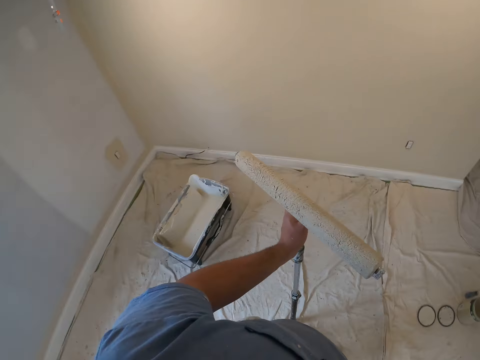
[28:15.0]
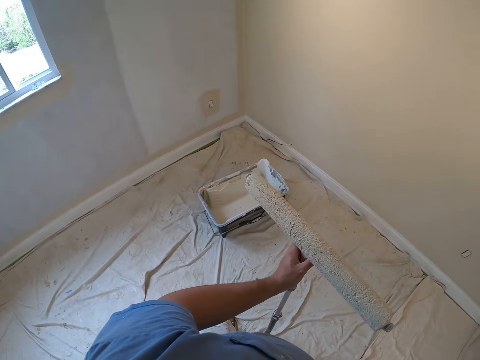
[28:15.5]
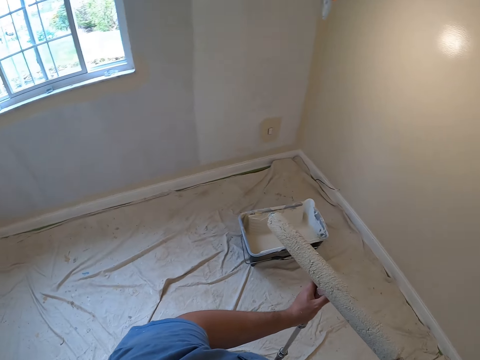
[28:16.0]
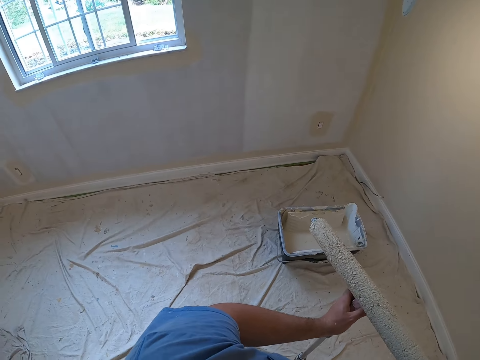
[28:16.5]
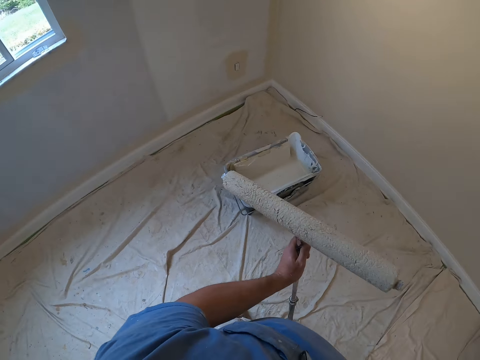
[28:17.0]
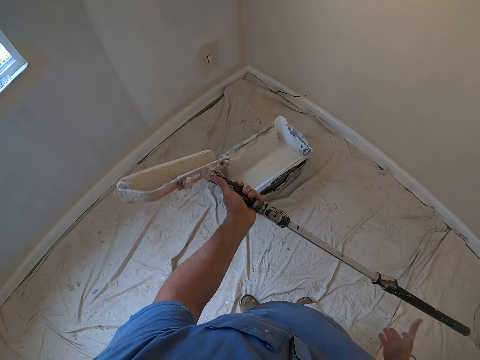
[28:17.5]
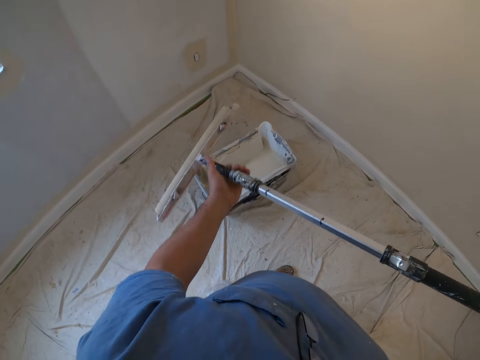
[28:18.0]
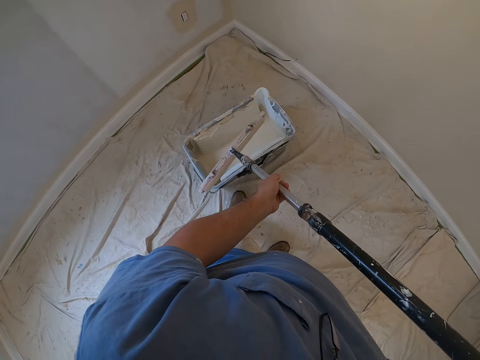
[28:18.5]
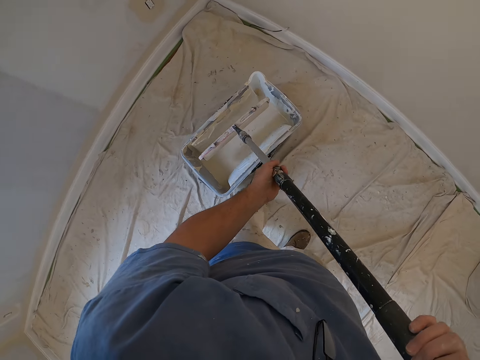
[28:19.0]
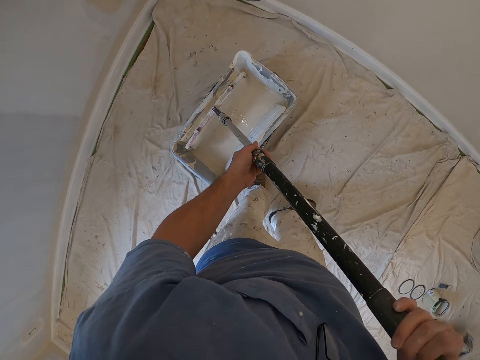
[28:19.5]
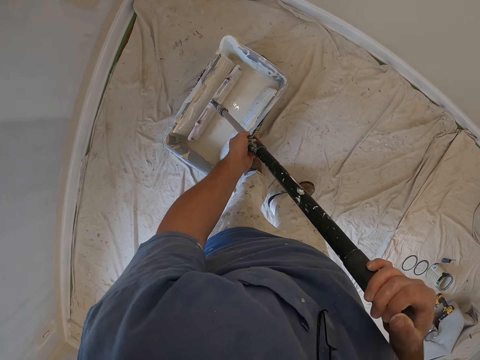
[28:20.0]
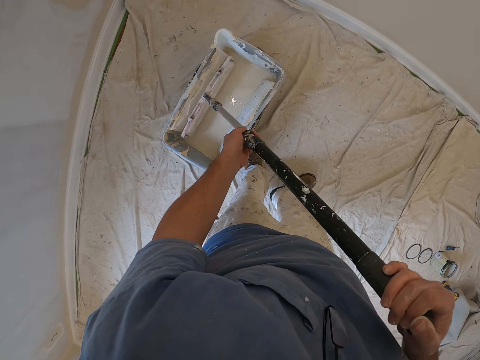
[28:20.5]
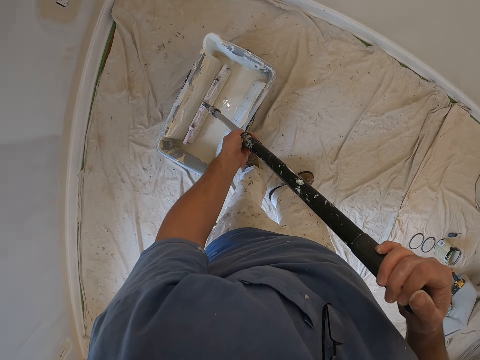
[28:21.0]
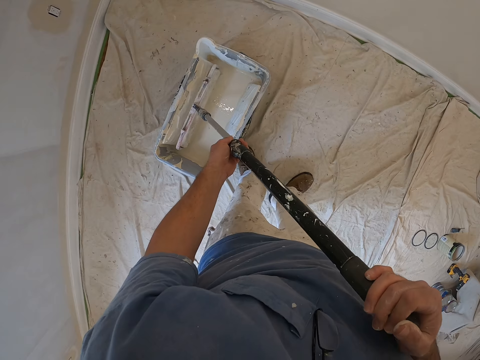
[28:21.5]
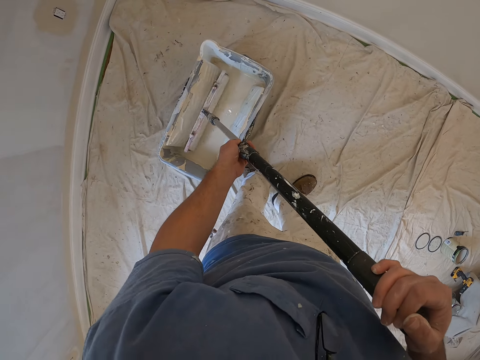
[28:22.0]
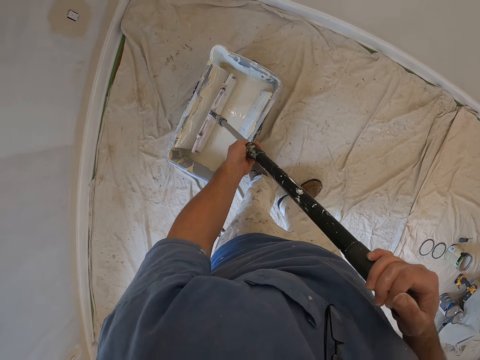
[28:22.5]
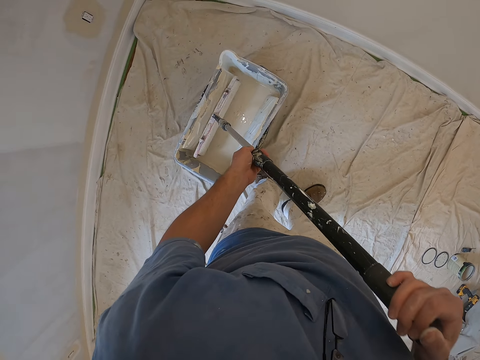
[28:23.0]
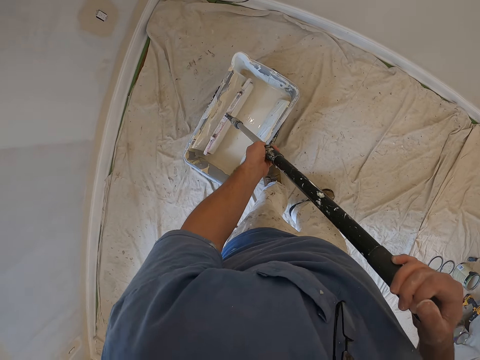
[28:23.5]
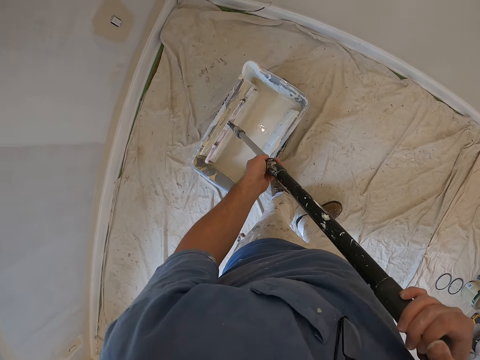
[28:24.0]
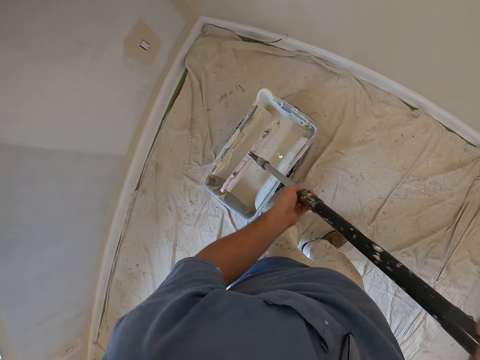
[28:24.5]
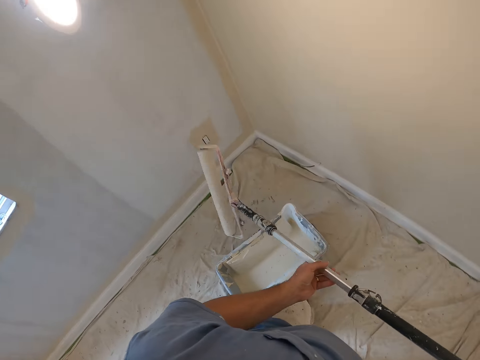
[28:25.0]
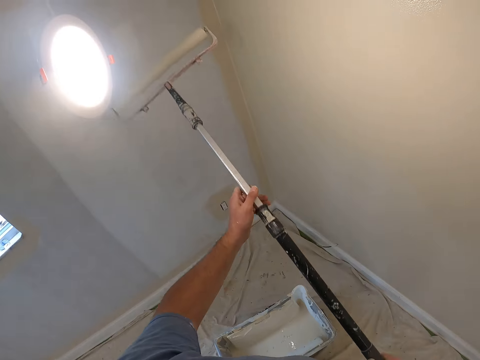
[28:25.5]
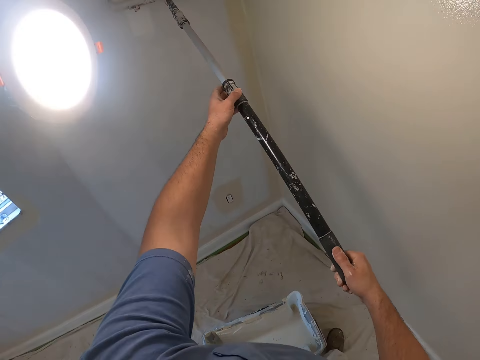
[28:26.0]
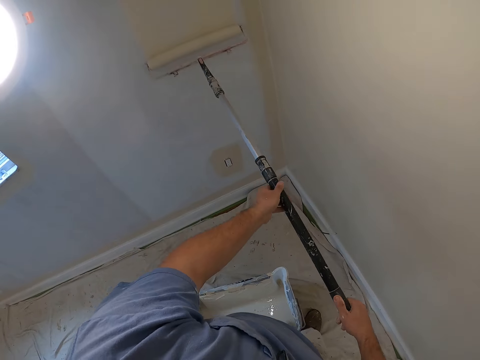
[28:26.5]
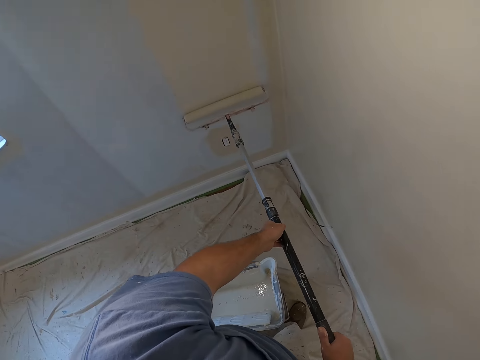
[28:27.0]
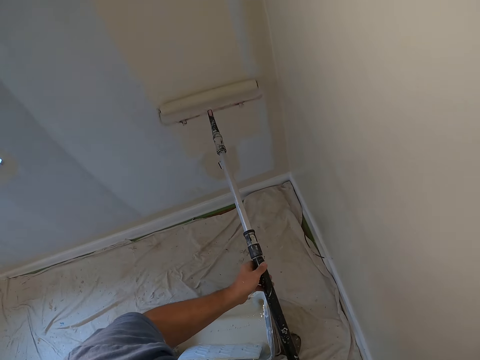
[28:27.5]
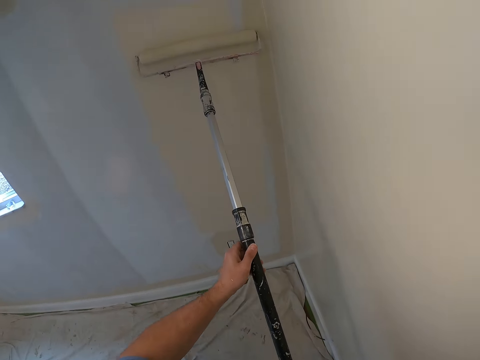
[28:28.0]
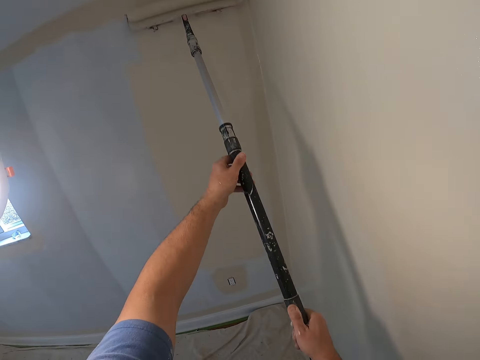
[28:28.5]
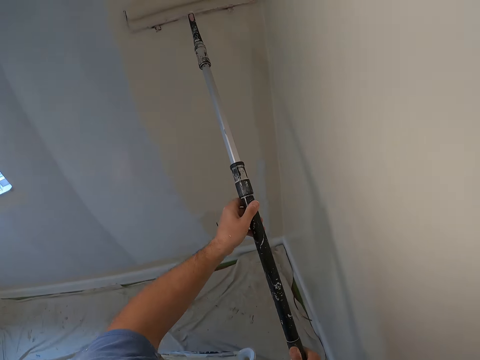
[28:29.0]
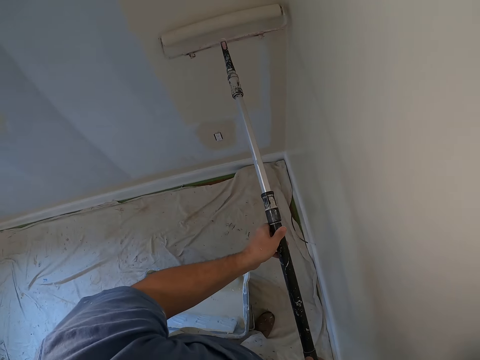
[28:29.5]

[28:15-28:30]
The camera wearer looks around the room. He dips the paint roller into the paint container with both hands. He paints the wall with the paint roller in his hands.

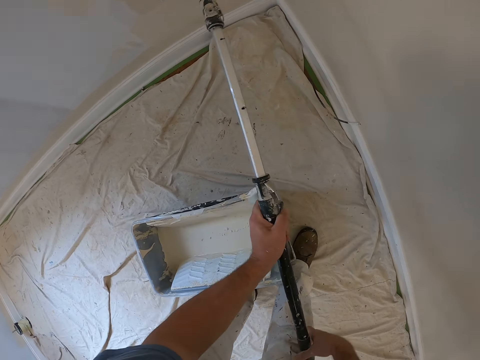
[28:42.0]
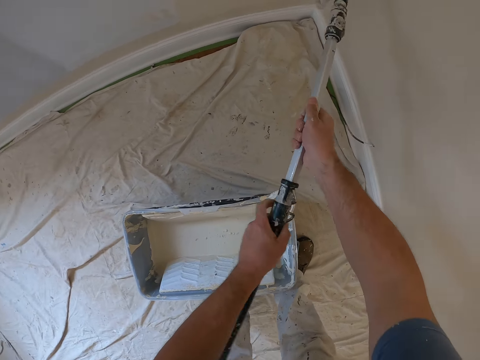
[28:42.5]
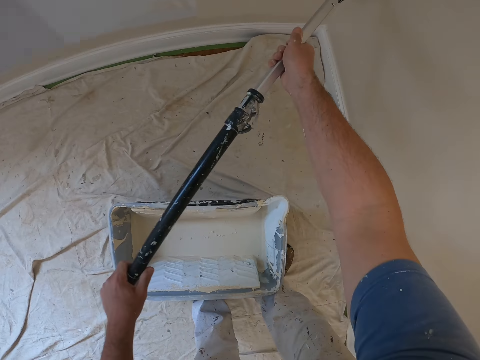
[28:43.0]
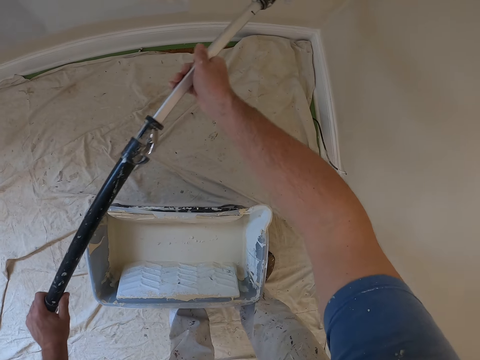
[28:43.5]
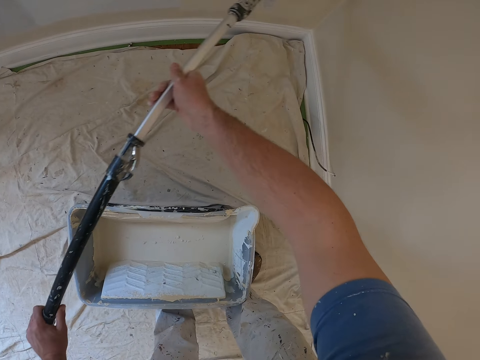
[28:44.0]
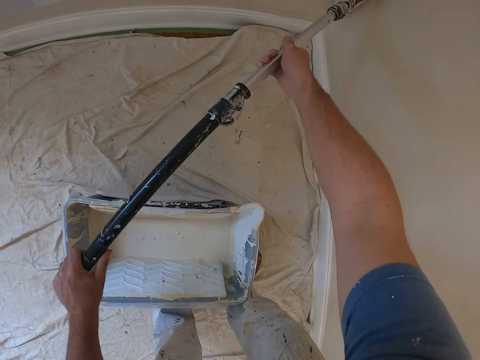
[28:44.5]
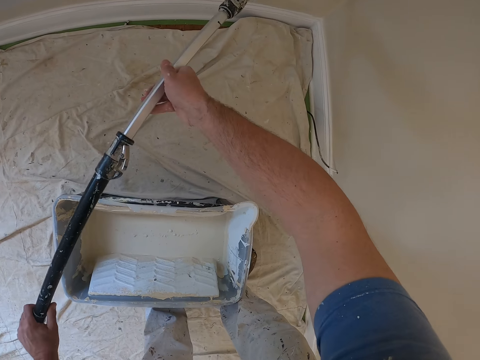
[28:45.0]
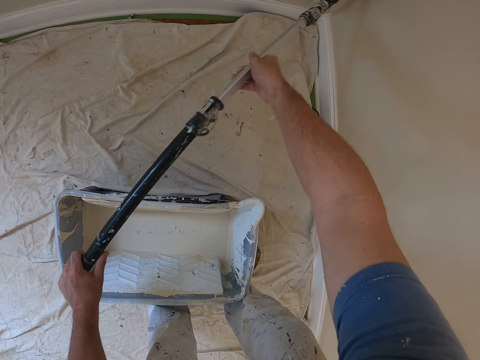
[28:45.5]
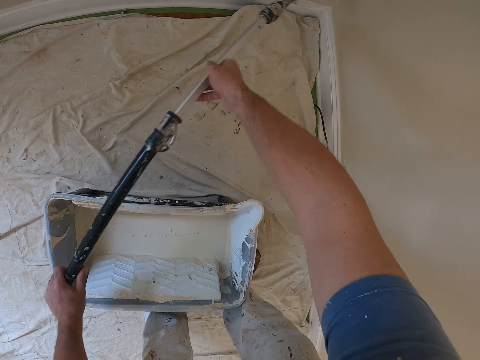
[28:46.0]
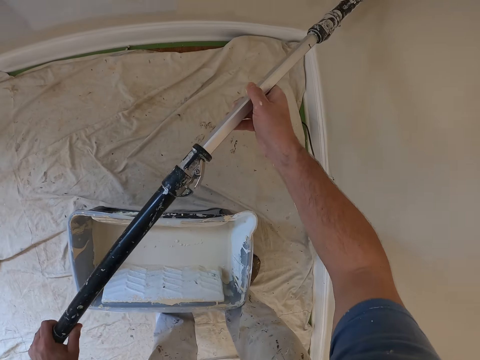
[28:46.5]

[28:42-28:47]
The camera wearer moves his hands on the paint roller handle extension.

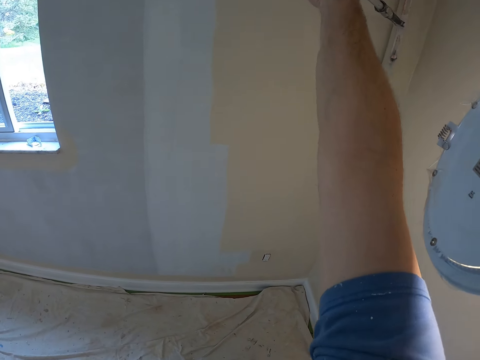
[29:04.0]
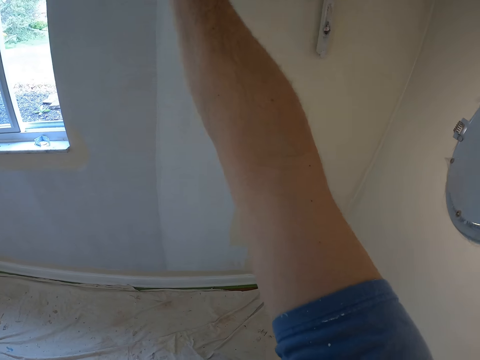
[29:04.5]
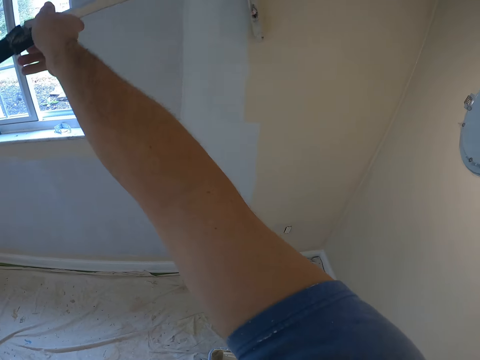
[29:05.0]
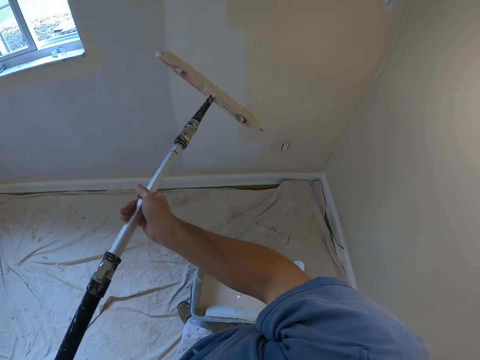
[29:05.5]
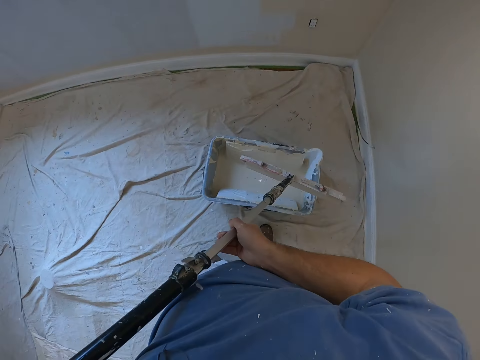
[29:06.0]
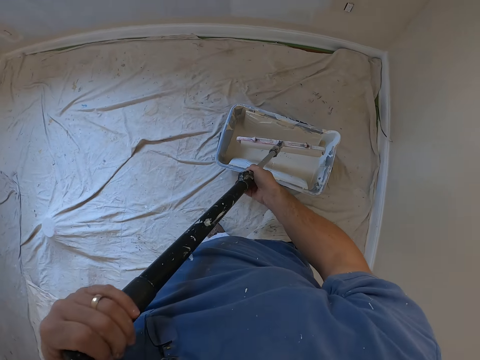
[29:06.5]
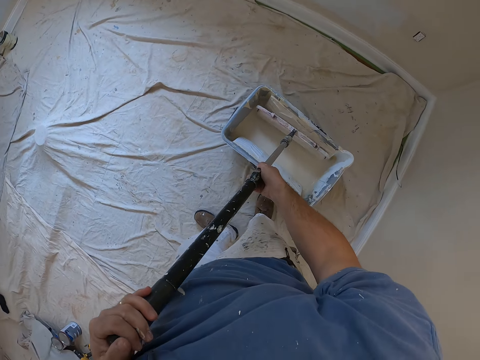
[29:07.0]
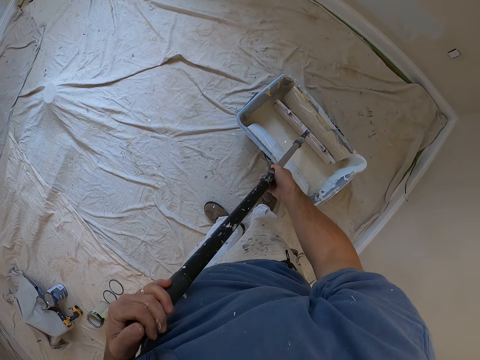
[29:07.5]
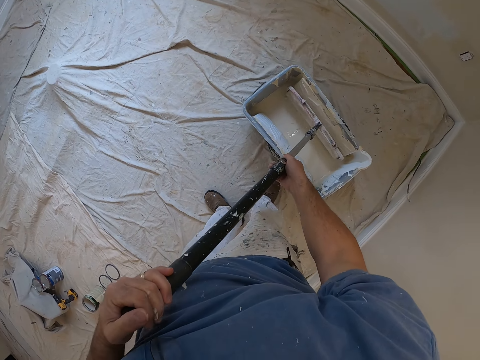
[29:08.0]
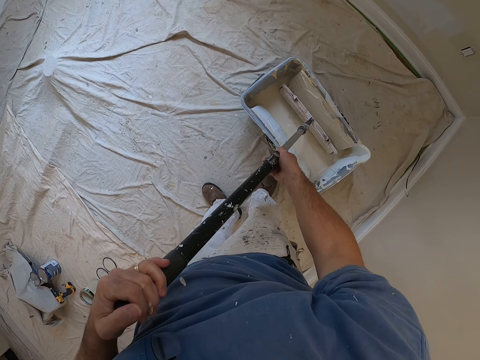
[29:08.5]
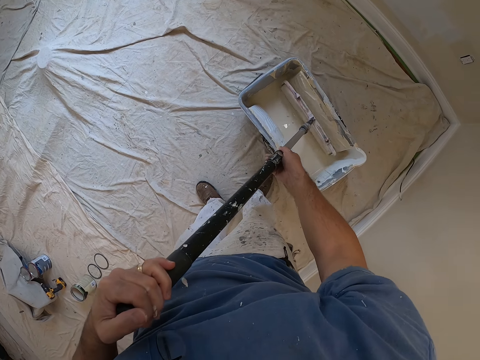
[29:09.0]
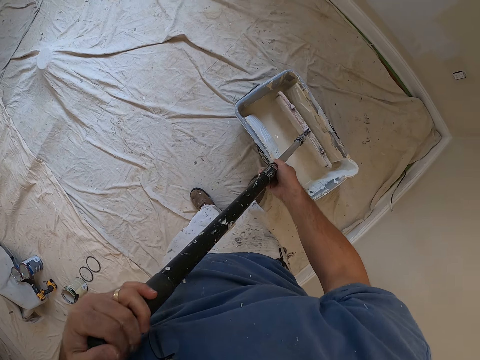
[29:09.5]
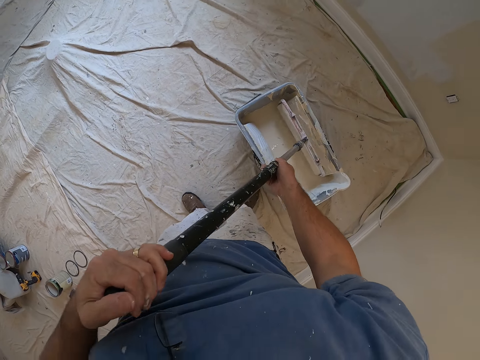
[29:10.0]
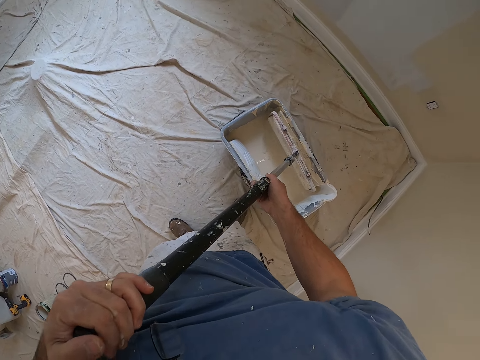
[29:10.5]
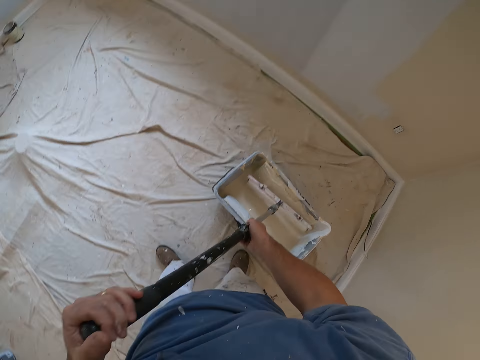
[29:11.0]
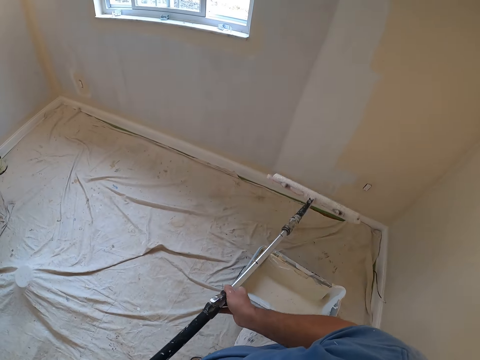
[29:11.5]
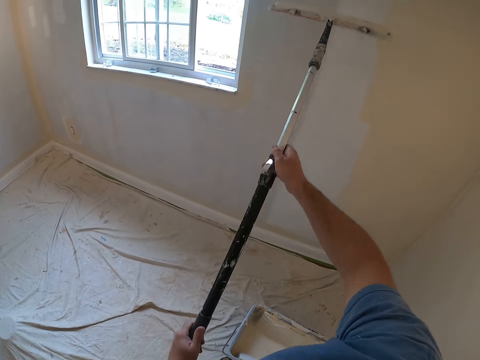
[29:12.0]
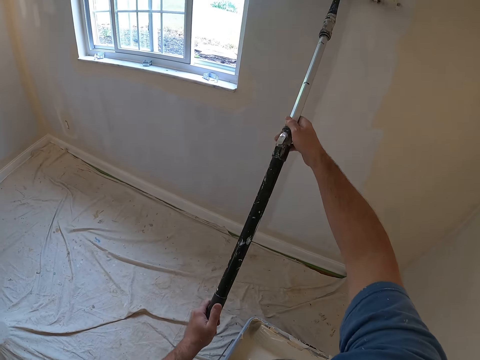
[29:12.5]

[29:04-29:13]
The camera wearer dips the paint roller into the paint container with both hands. He paints the wall with the paint roller in his hands.
